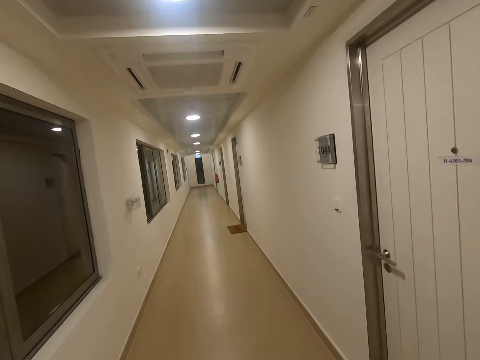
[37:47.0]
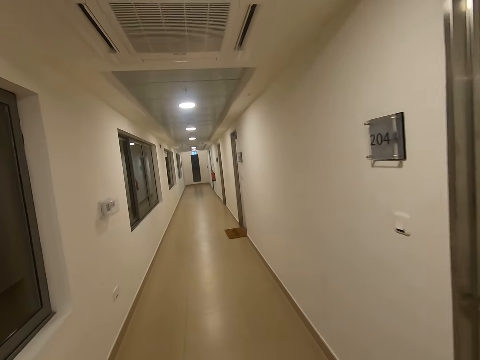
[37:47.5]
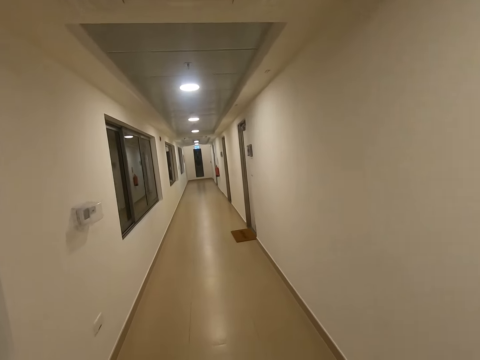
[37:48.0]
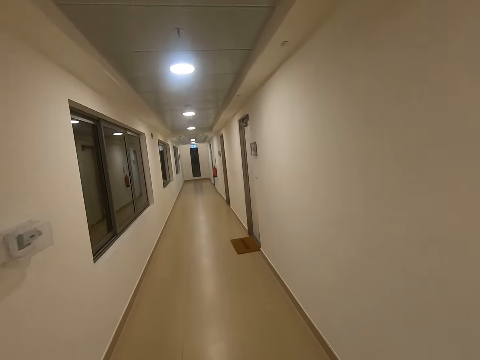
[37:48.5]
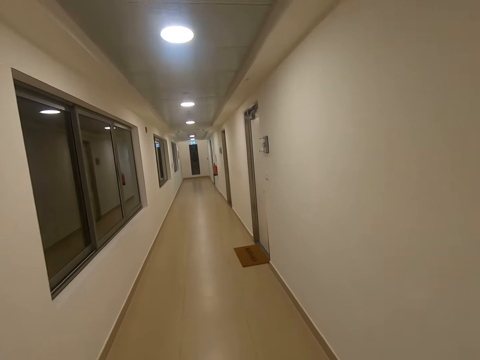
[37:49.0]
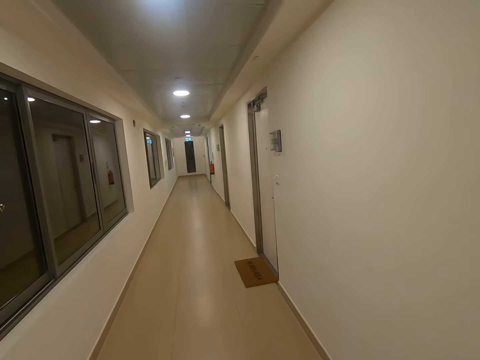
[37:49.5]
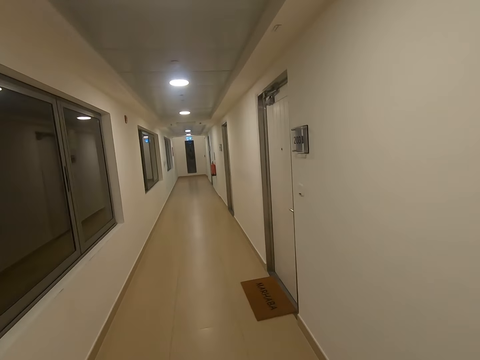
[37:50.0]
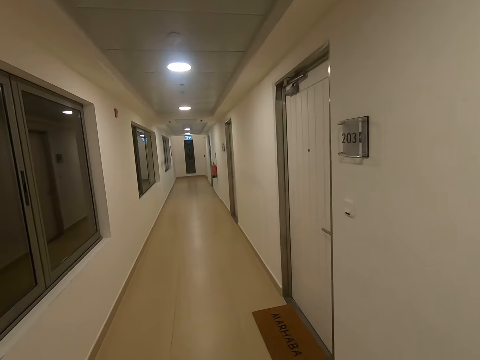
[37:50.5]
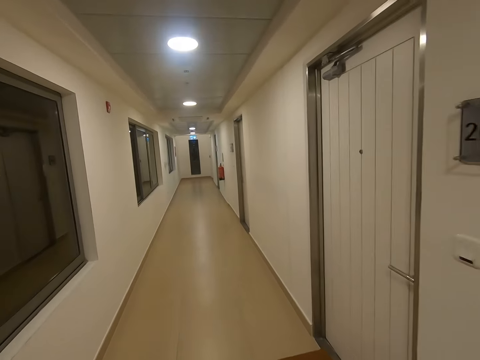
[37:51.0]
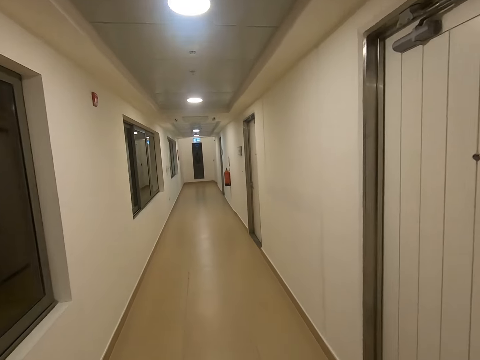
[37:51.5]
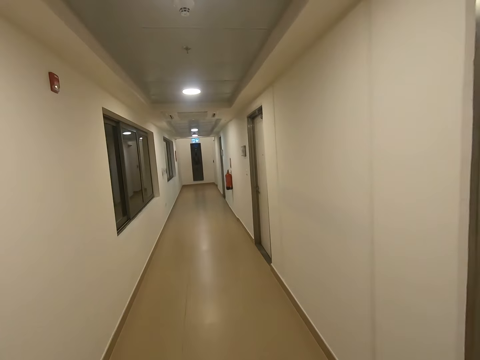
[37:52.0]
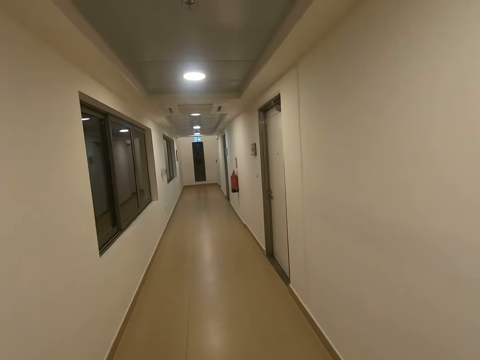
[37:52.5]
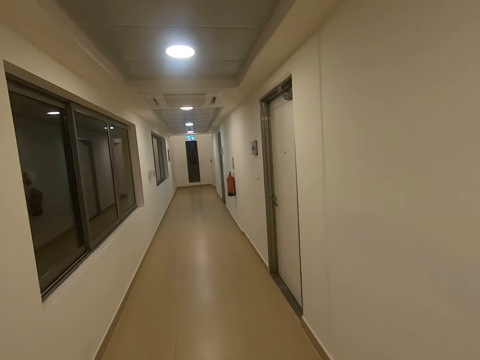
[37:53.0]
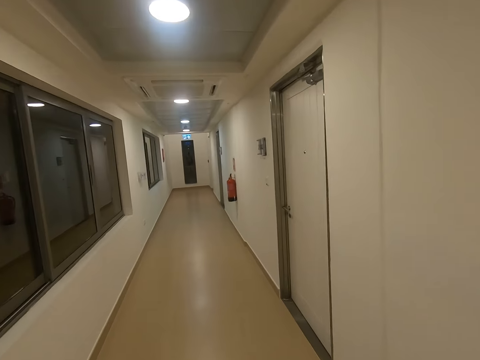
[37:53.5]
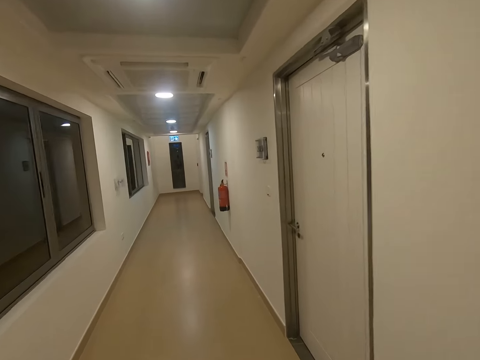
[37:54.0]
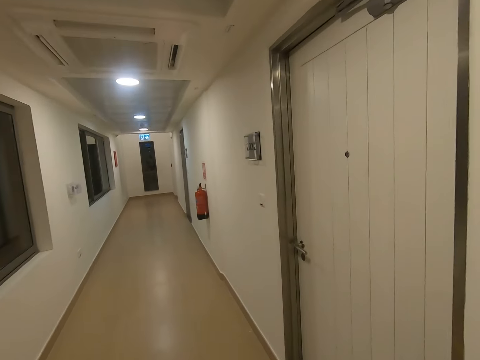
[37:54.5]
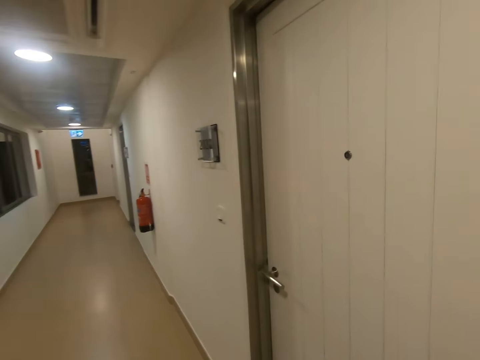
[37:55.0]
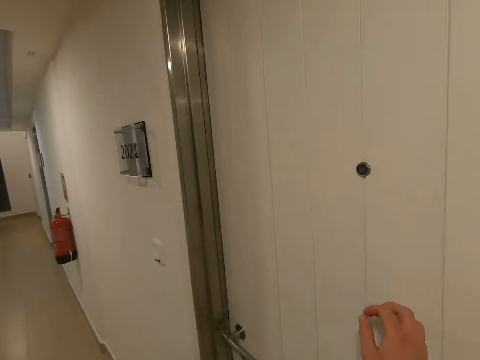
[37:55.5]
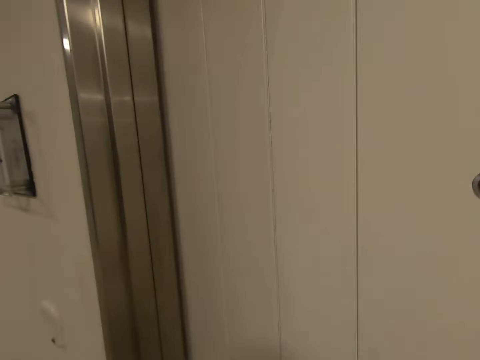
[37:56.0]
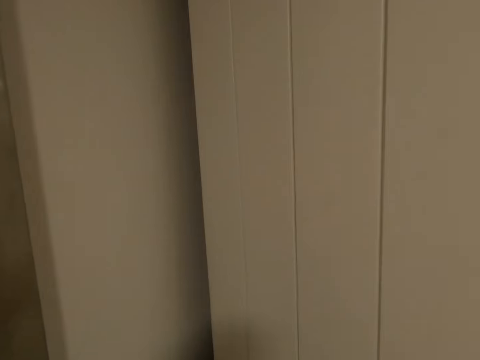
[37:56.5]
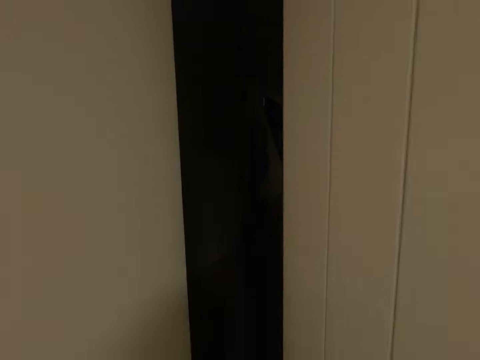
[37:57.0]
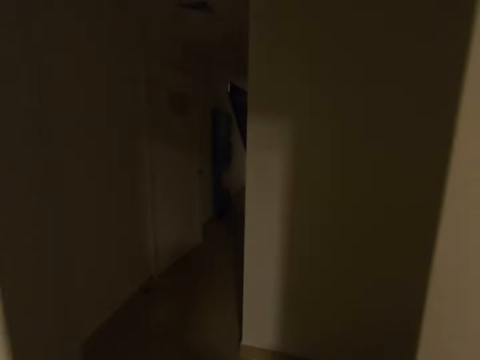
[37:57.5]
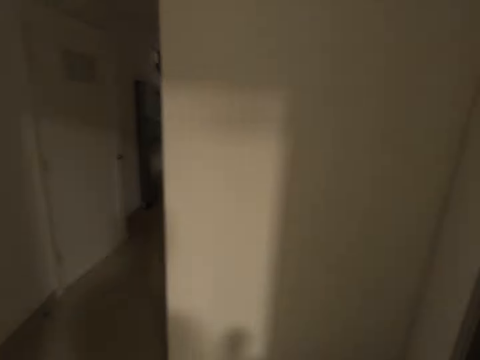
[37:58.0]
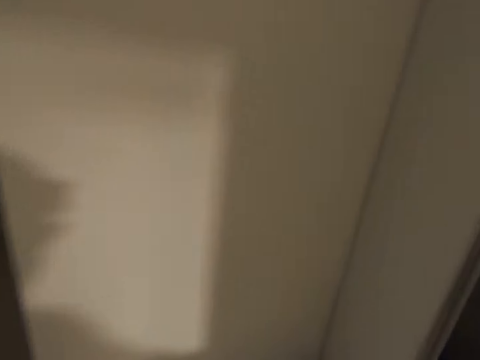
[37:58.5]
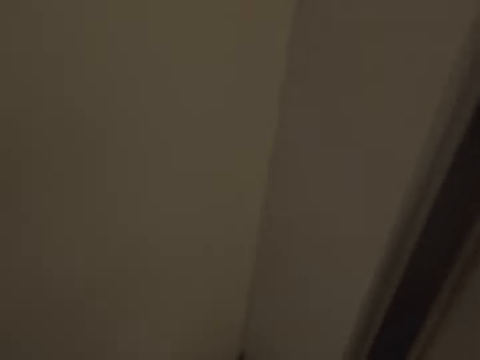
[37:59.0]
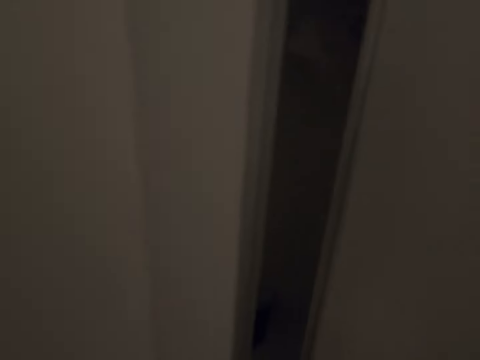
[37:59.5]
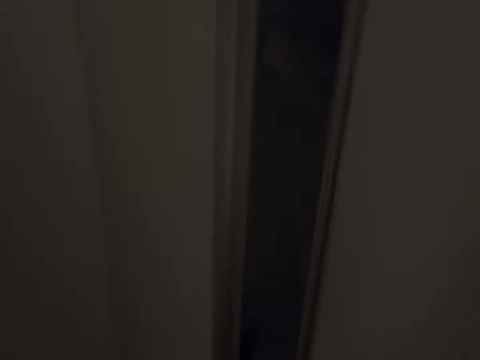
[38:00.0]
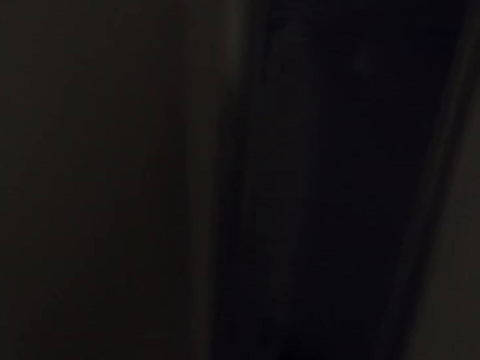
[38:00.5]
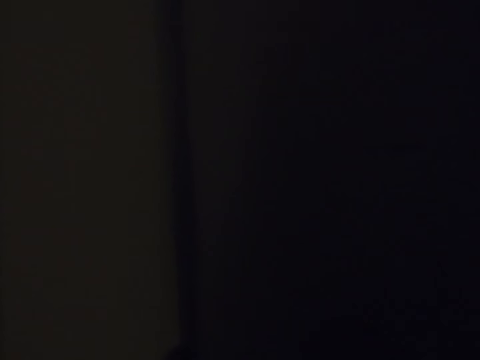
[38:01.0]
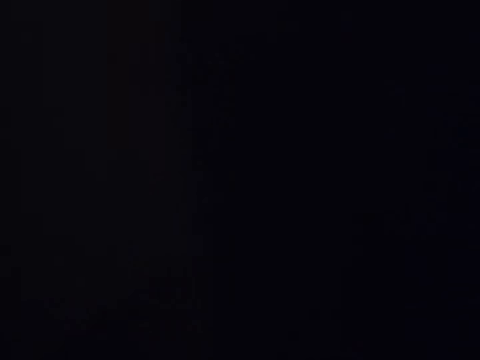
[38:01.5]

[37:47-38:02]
The camera wearer knocks at the door. They open the door. They enter a room. They open the door.

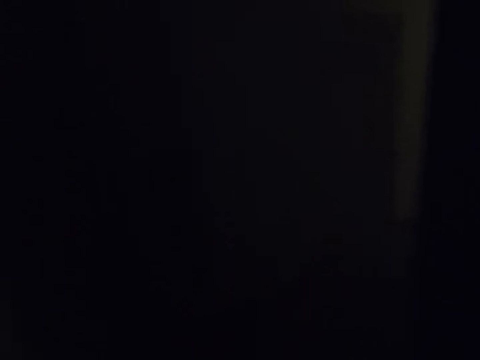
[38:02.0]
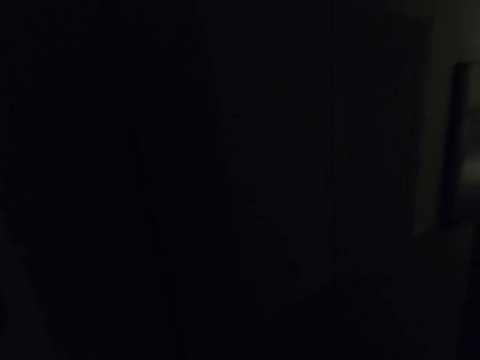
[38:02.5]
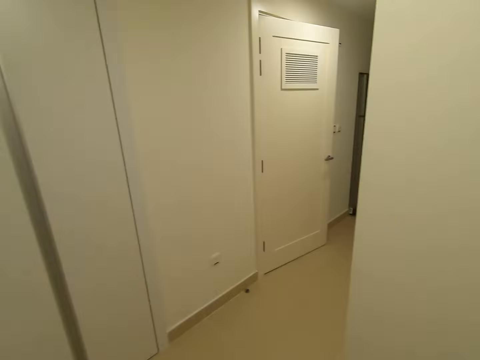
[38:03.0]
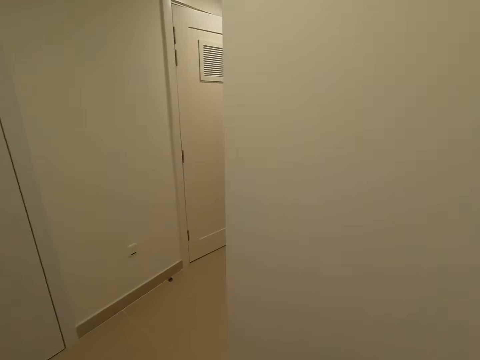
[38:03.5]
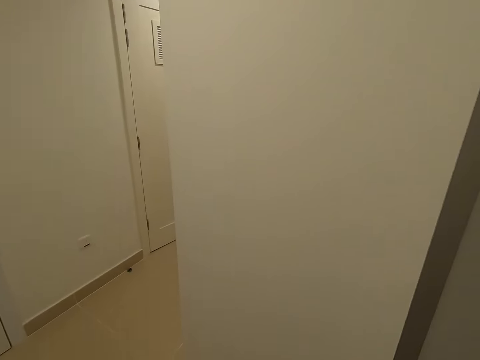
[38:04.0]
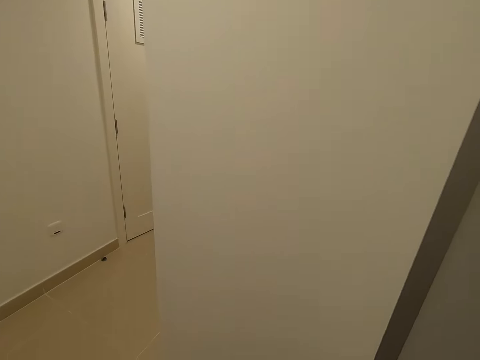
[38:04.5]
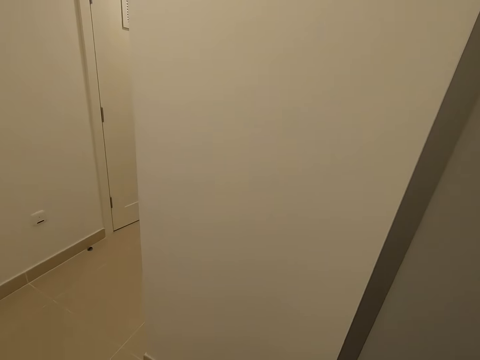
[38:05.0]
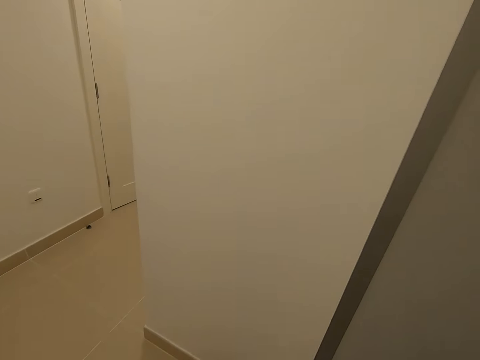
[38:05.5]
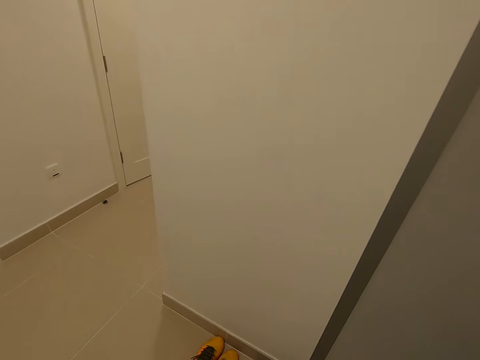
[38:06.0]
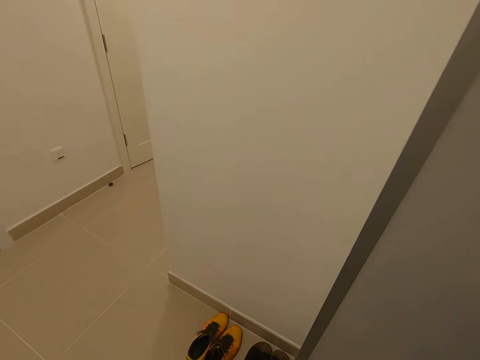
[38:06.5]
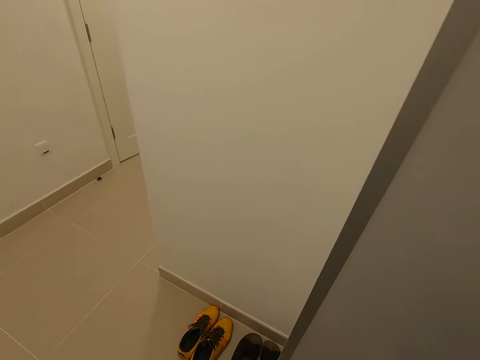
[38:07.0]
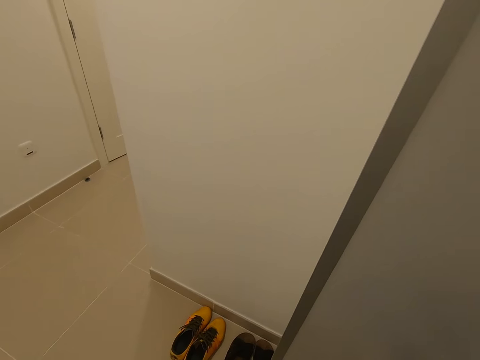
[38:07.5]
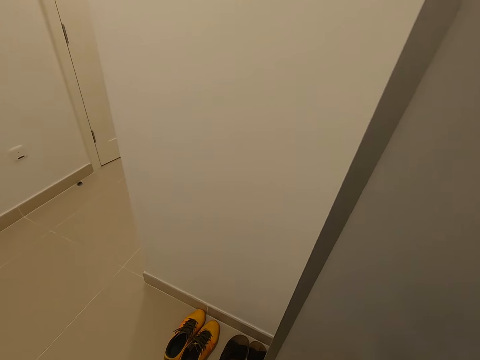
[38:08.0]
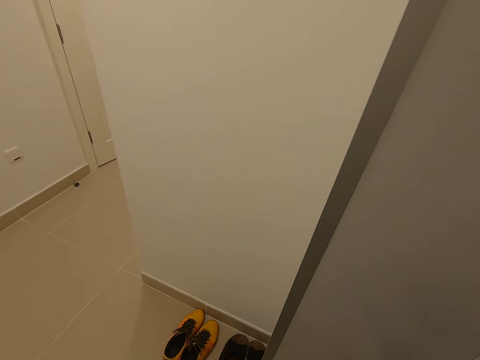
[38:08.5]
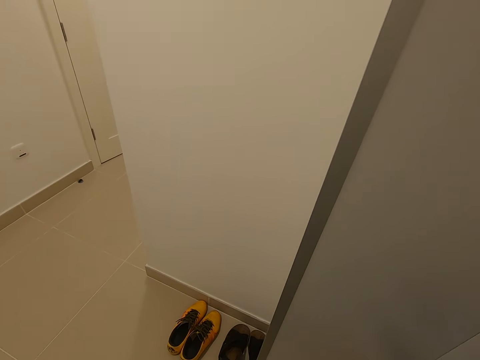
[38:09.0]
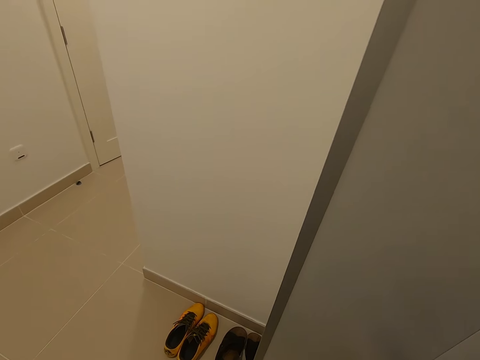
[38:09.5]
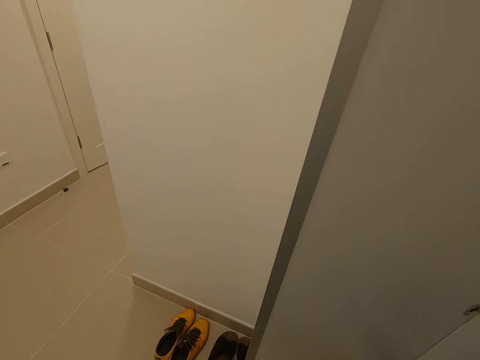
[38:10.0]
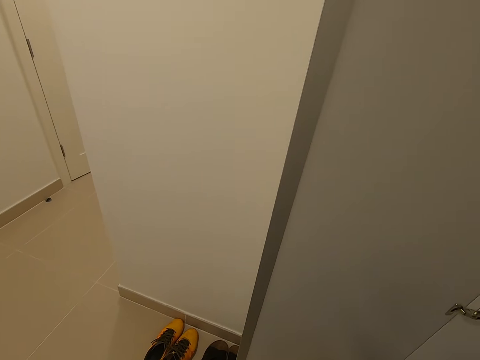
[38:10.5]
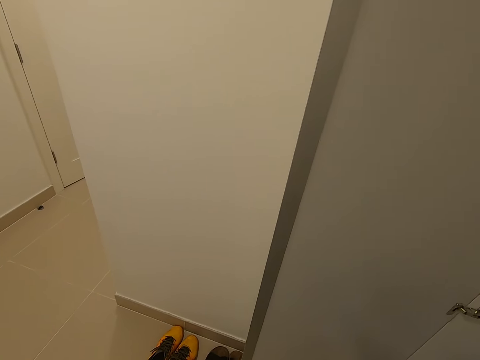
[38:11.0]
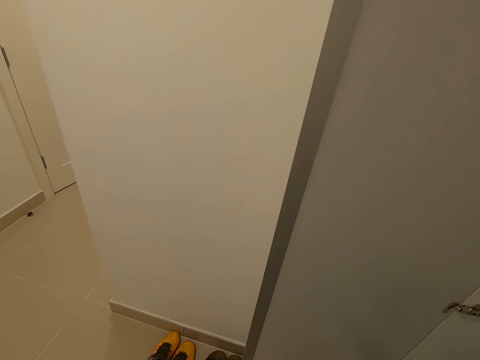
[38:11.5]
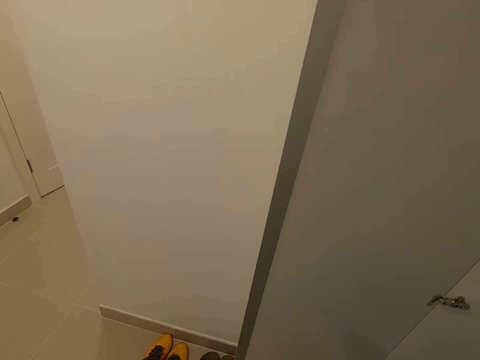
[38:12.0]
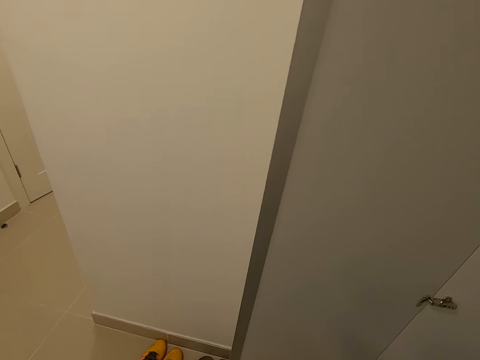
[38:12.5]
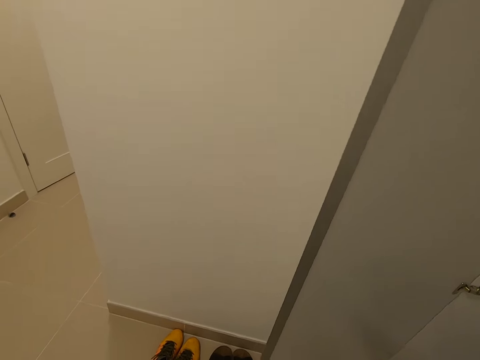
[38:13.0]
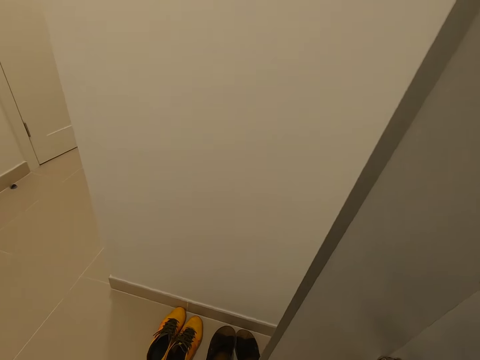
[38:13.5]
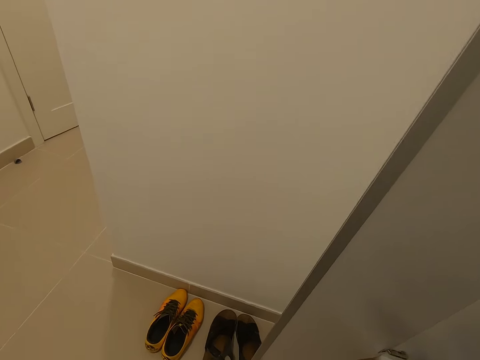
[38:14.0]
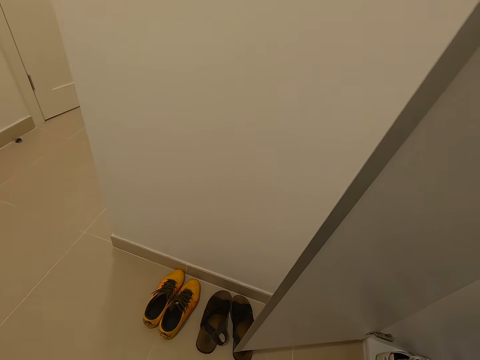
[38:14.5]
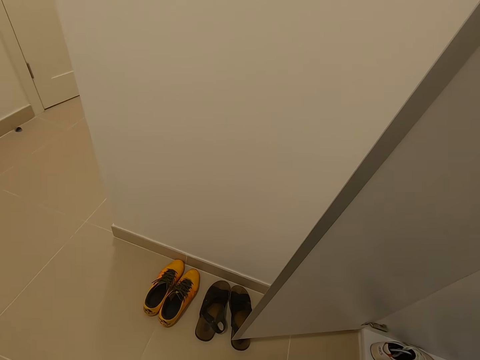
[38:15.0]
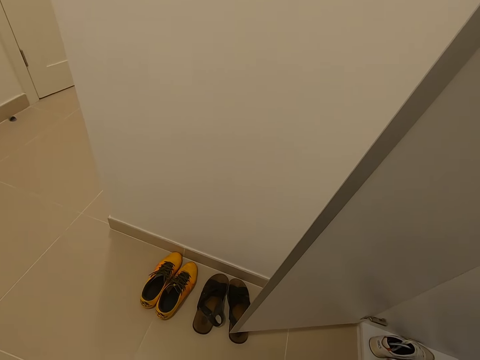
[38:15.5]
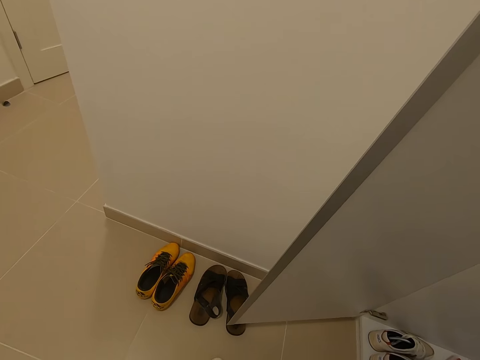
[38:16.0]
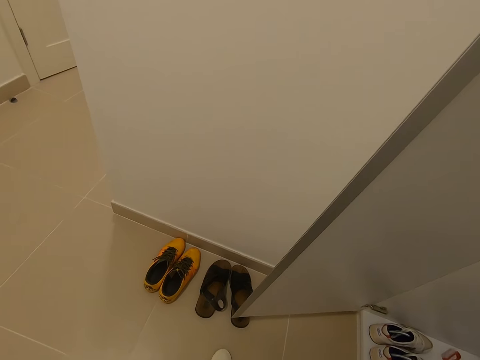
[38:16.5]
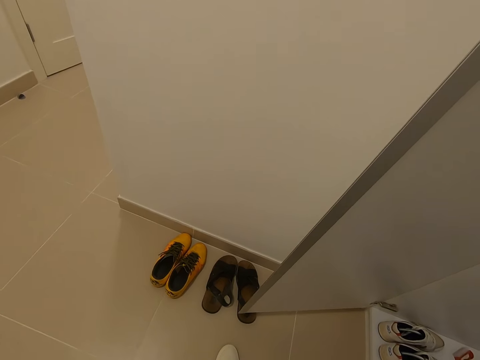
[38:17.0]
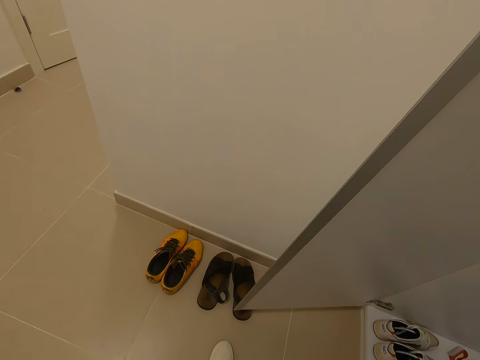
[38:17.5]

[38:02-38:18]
The camera wearer lights the switch light. They stand for a while. They remove the shoes in the legs.
